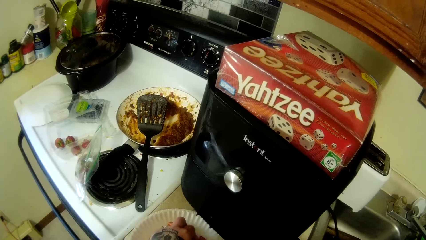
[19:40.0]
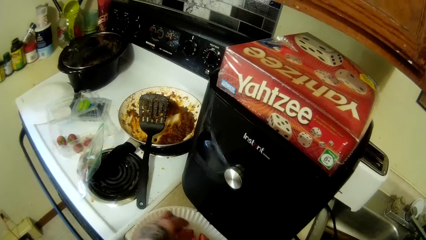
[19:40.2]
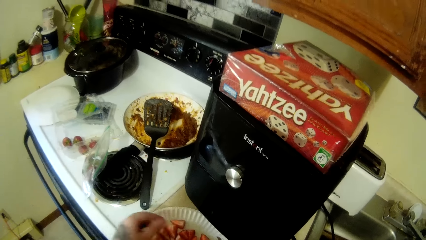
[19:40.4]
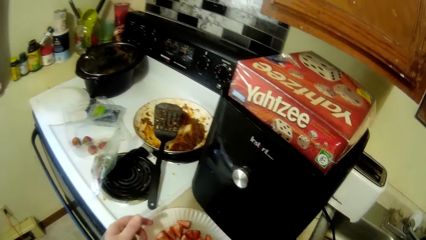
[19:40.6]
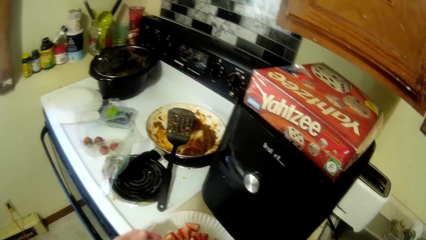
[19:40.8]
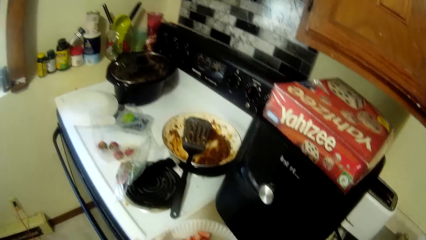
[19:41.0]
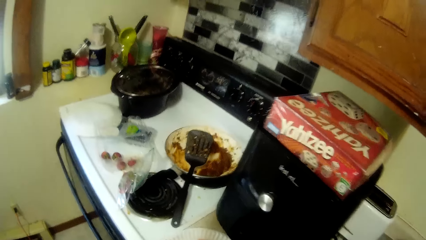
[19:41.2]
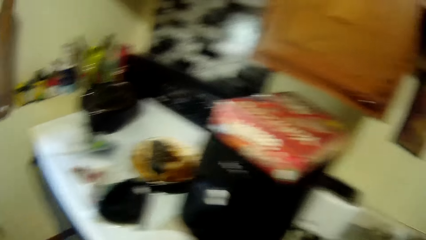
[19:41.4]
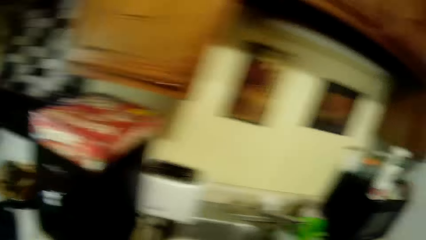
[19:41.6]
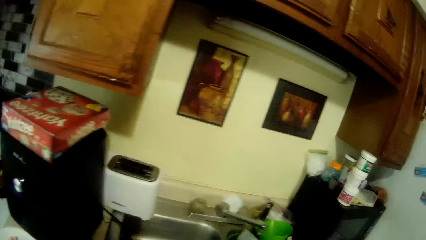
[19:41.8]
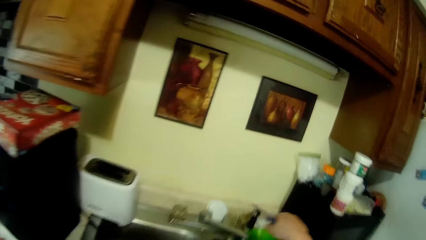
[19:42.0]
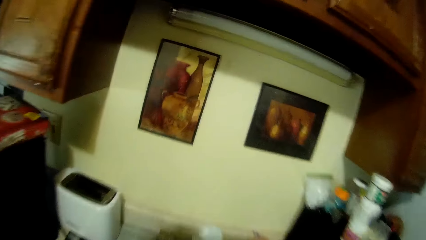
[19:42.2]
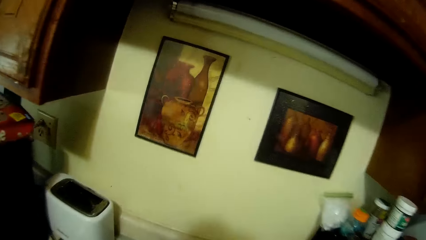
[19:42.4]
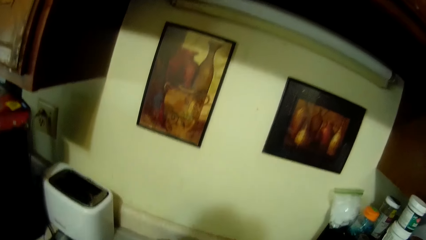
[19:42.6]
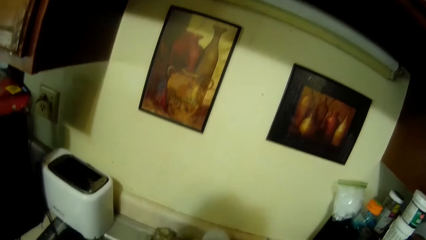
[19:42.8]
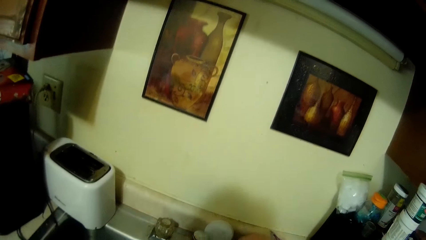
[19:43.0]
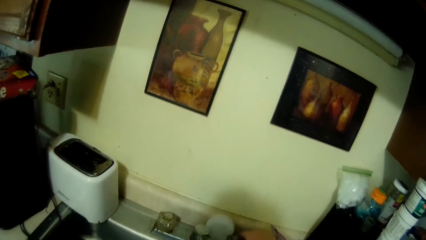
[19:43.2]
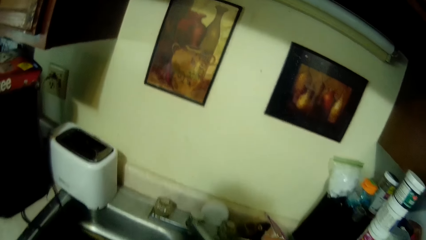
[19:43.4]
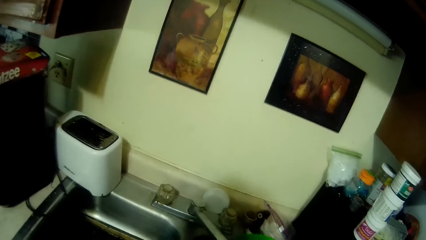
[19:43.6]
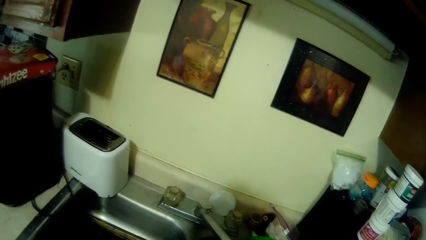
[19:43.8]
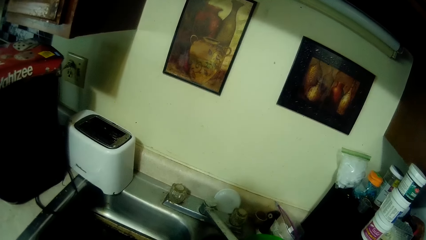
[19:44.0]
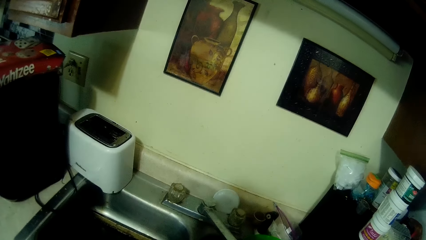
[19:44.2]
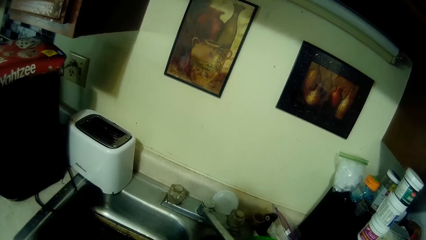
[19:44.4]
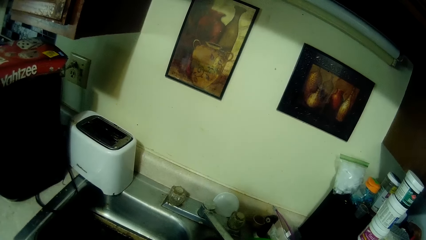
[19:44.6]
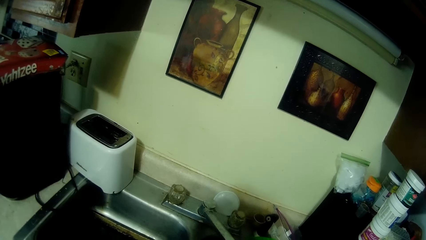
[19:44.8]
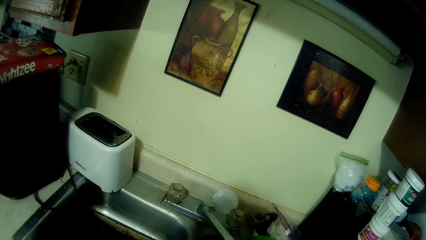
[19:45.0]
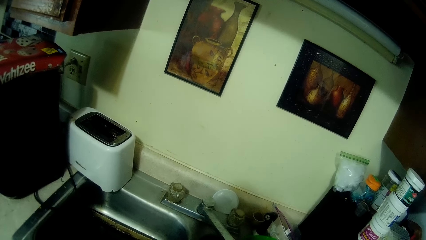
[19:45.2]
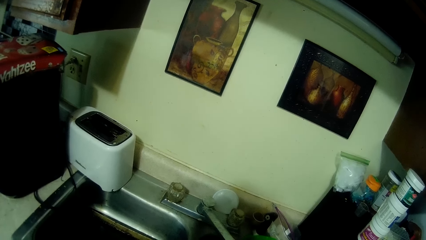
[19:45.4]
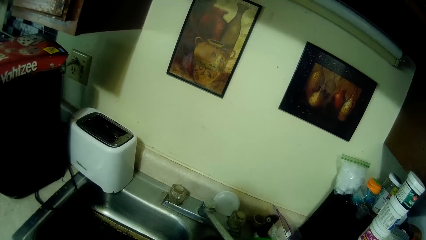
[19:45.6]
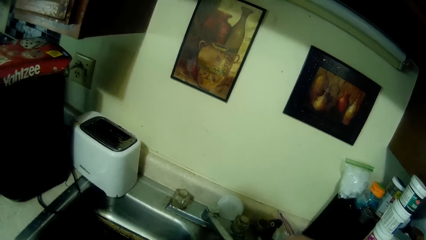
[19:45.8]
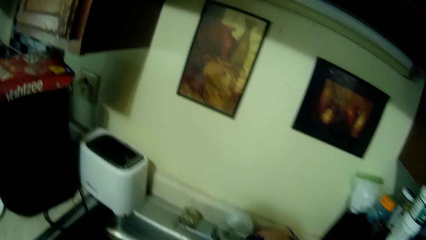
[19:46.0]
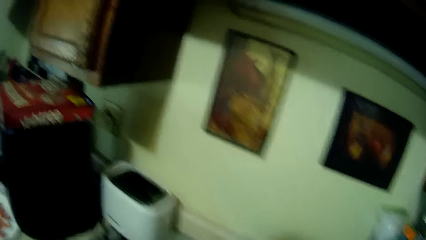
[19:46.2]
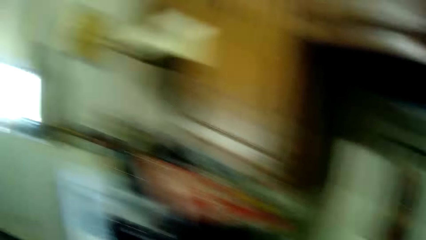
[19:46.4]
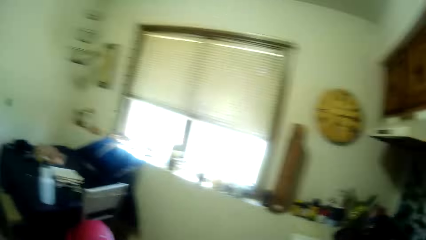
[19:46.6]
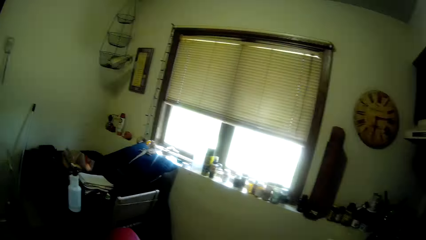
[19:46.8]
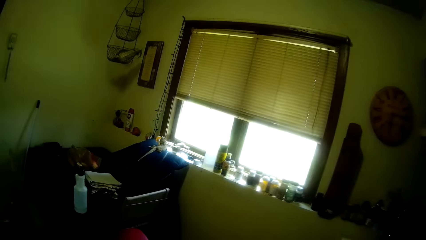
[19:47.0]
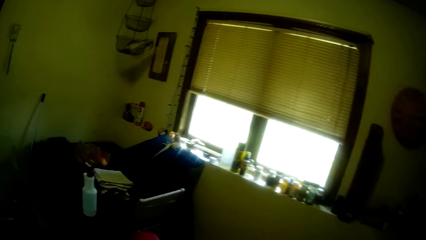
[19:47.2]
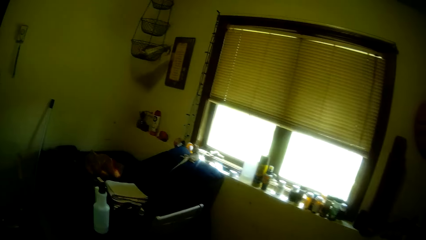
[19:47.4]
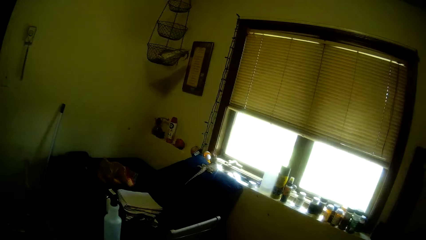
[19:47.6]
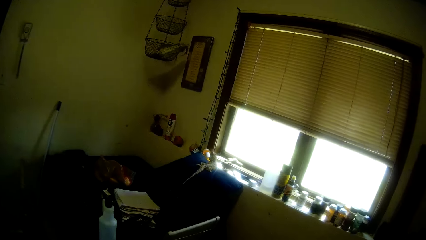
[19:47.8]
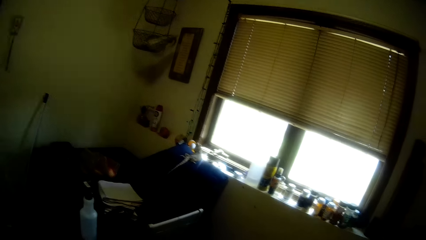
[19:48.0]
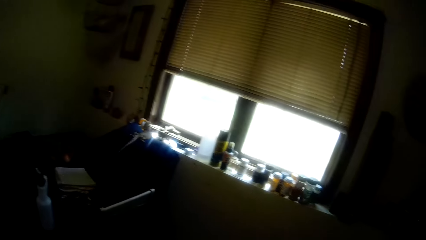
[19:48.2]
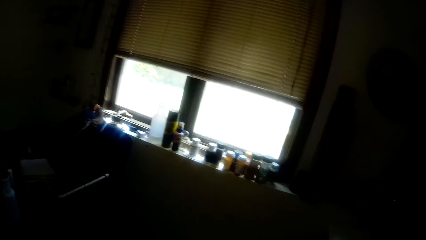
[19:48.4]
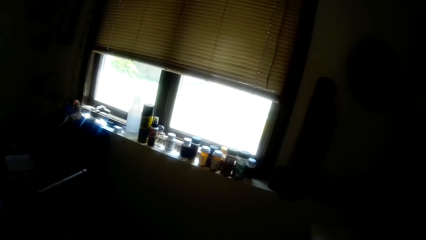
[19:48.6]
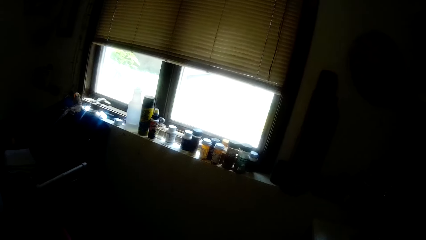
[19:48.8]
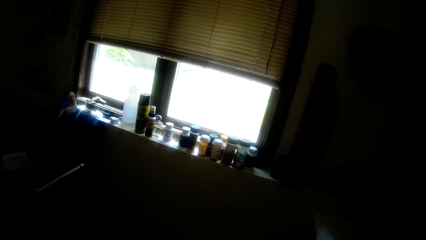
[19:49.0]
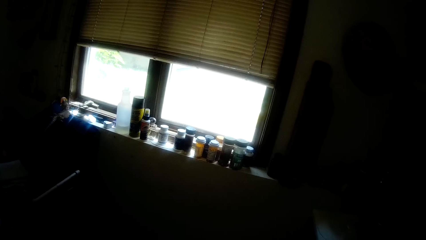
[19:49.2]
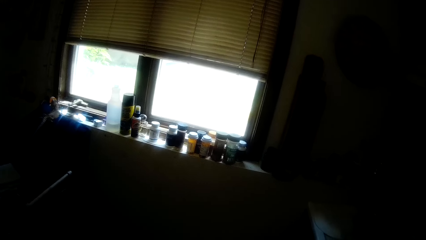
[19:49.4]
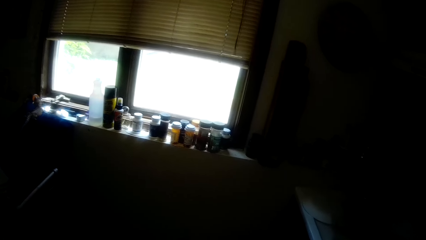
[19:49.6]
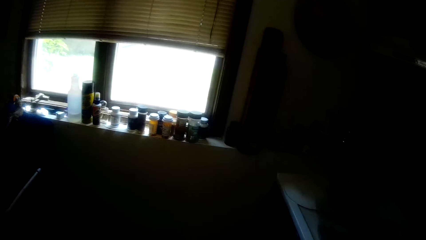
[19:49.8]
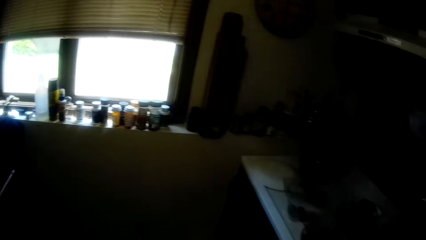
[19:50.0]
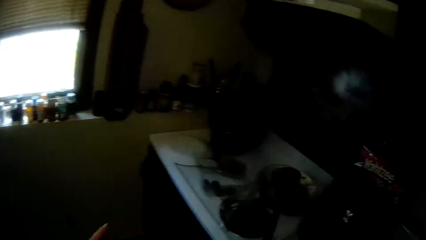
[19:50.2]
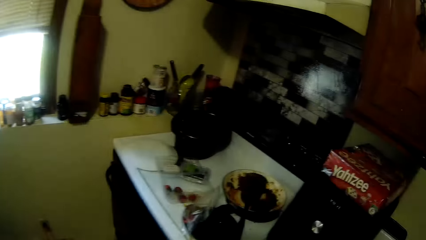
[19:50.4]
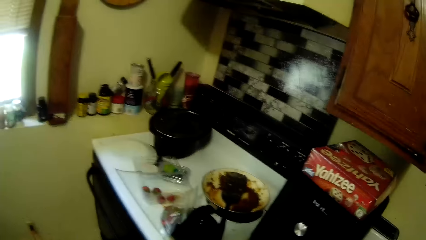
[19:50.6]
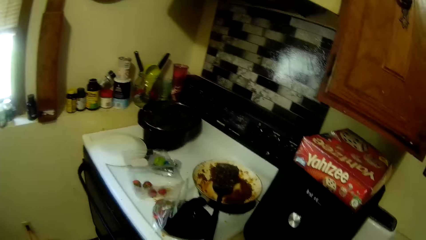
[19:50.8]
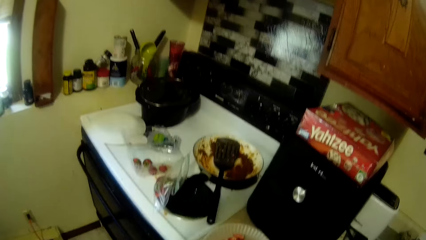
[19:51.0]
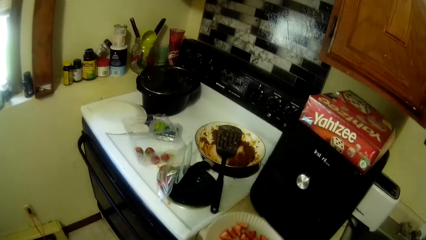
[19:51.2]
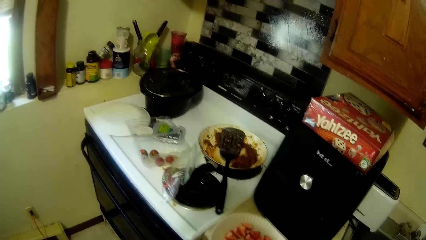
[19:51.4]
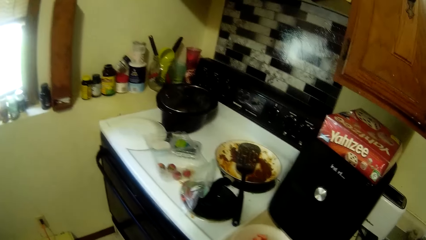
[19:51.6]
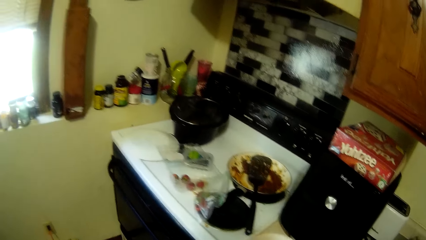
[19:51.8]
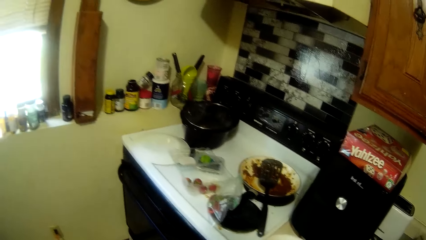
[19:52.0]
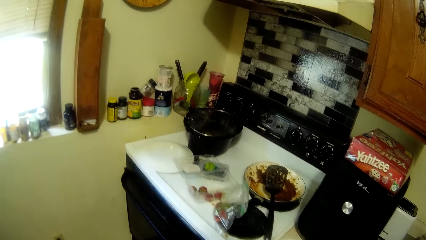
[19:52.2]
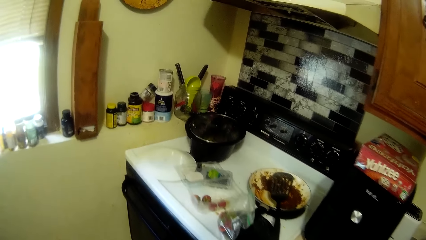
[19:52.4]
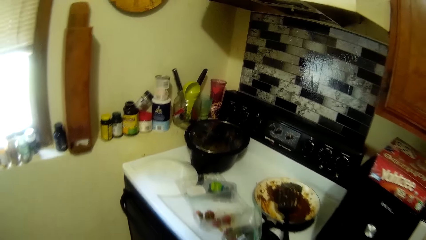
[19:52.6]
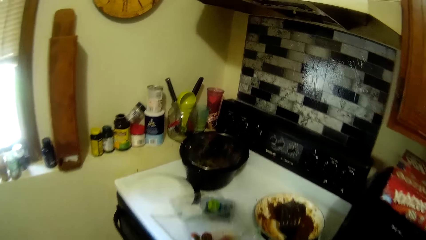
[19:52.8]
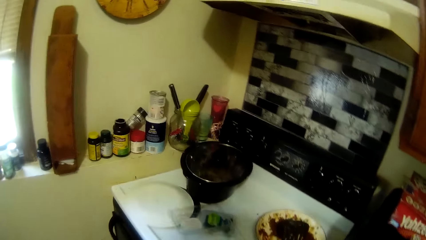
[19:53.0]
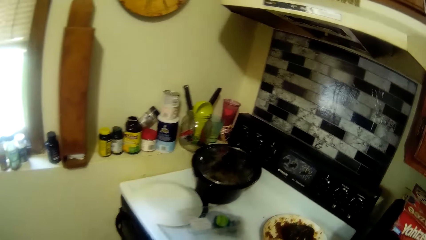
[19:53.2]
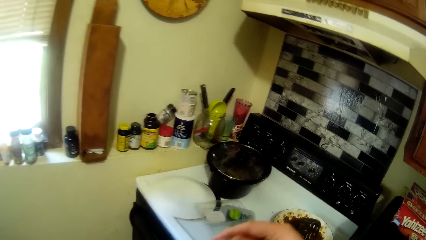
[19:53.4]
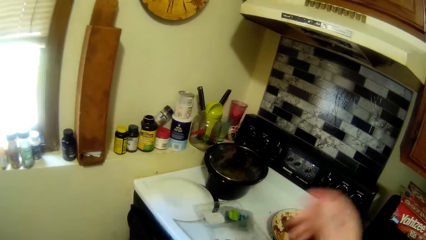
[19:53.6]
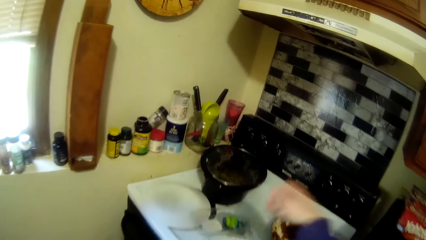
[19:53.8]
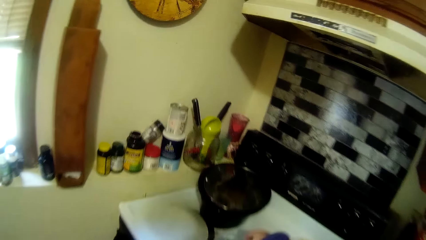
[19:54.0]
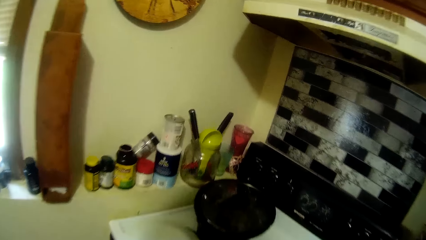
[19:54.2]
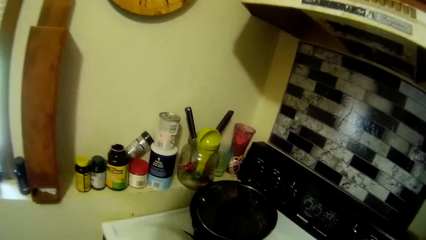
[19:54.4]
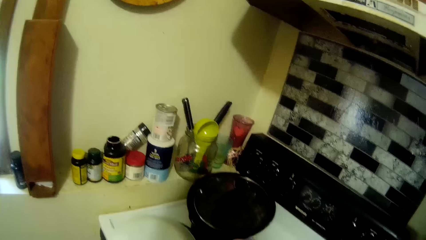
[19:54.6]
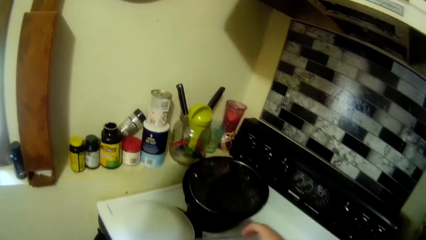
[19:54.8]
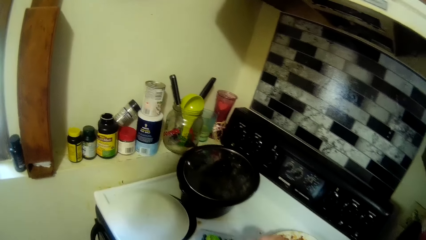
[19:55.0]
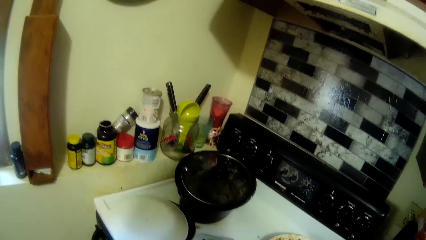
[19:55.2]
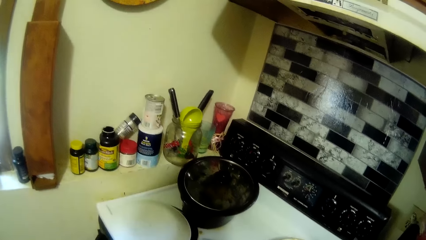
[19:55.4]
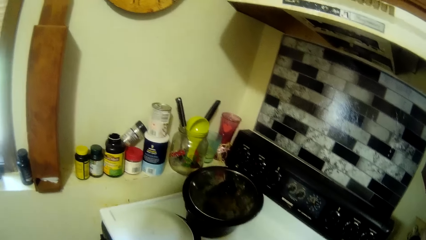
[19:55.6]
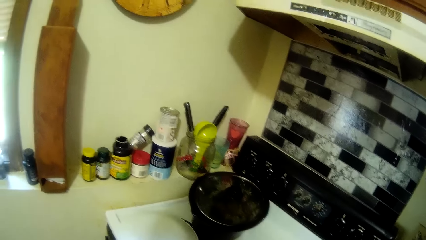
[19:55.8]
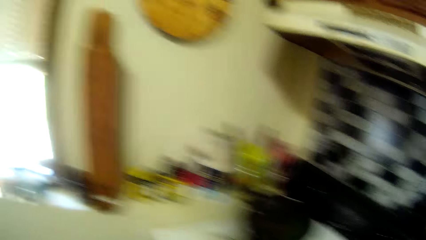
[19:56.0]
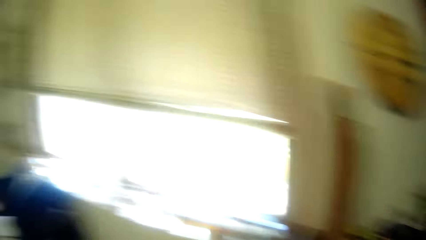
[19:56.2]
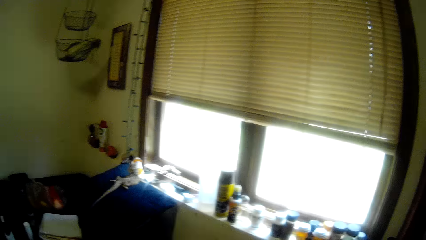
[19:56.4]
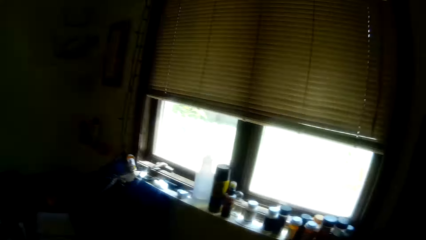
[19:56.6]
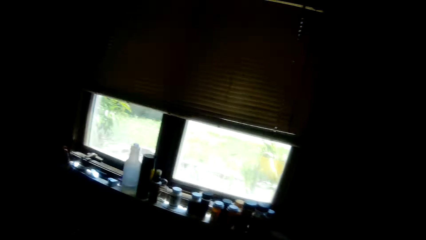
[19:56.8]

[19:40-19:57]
The camera wearer moves towards the sink. They look at the window.
